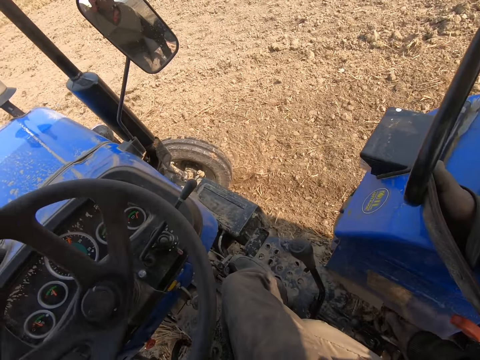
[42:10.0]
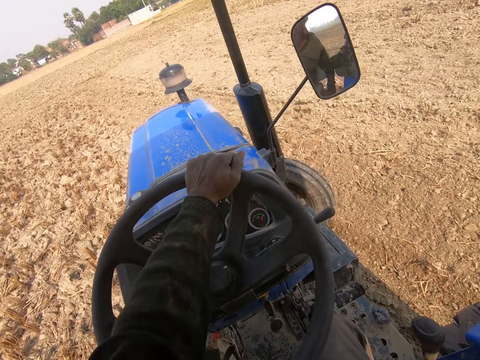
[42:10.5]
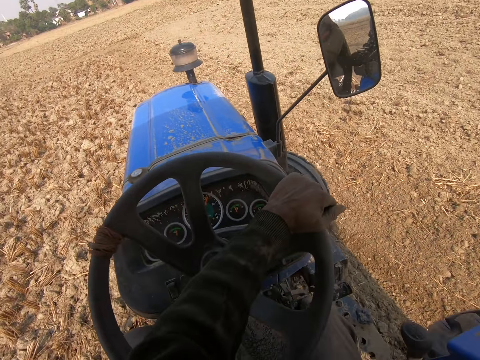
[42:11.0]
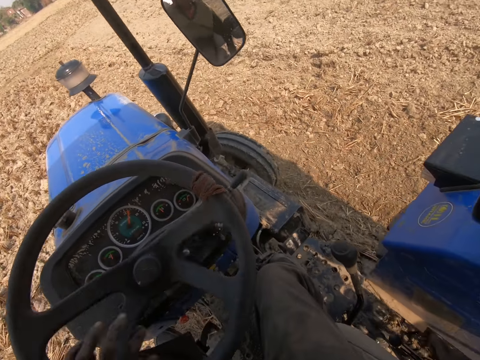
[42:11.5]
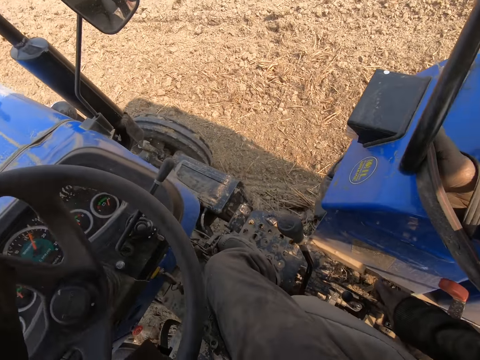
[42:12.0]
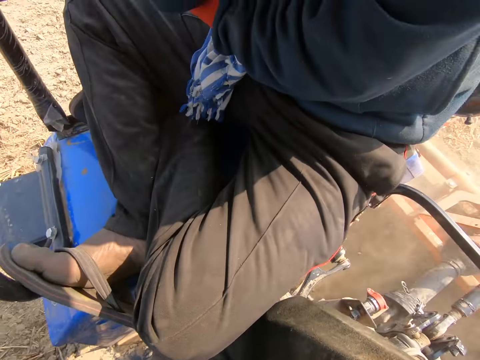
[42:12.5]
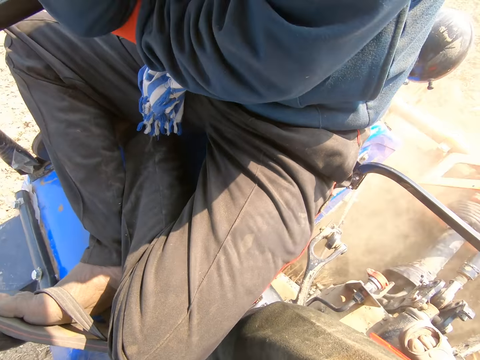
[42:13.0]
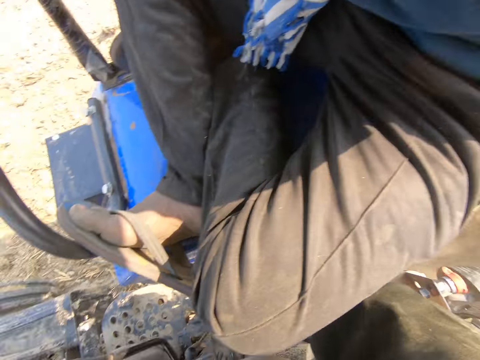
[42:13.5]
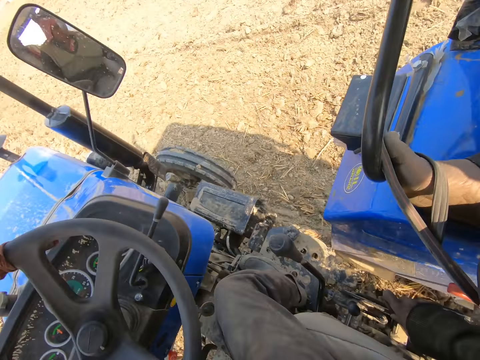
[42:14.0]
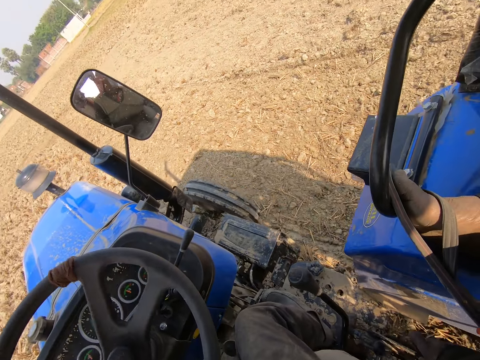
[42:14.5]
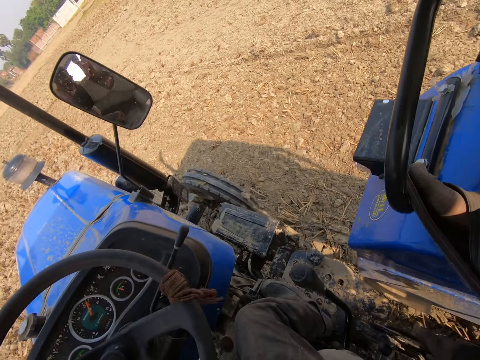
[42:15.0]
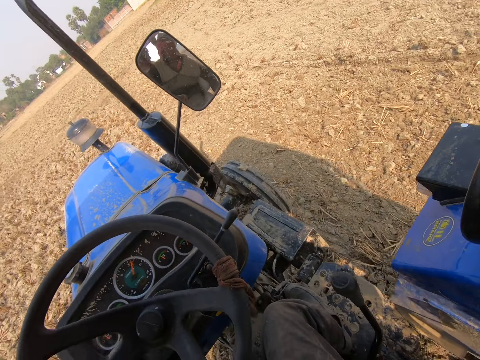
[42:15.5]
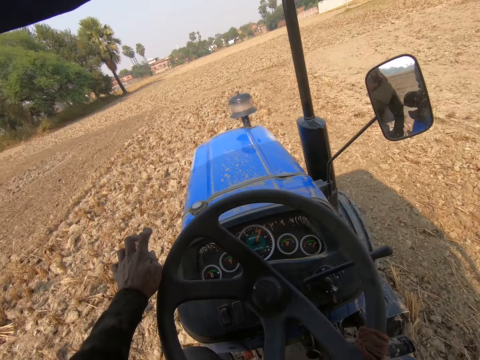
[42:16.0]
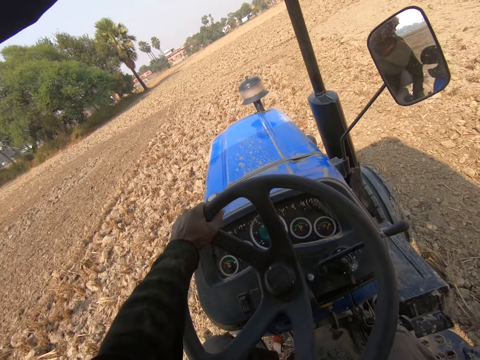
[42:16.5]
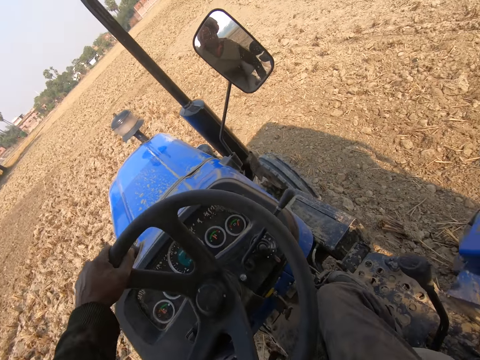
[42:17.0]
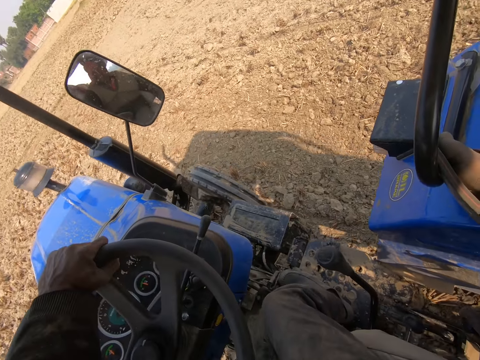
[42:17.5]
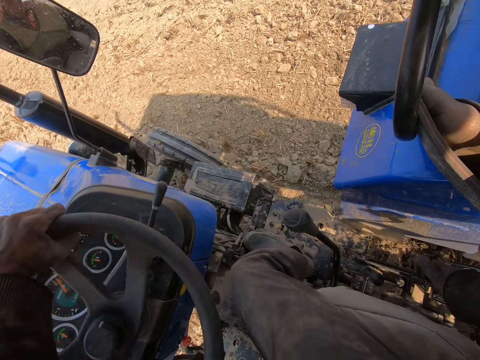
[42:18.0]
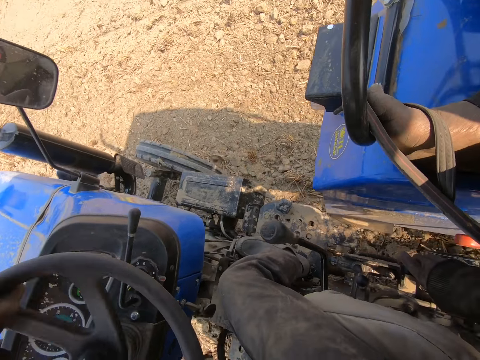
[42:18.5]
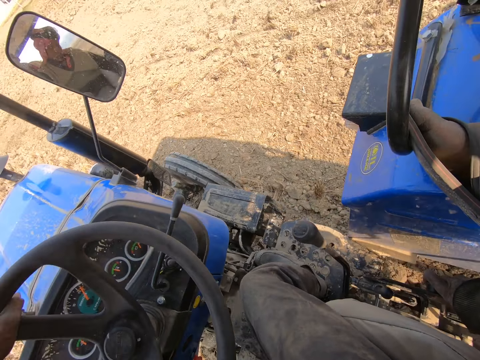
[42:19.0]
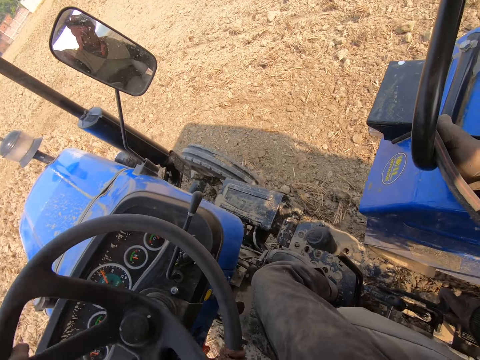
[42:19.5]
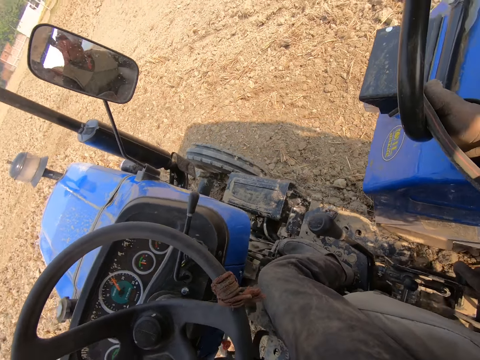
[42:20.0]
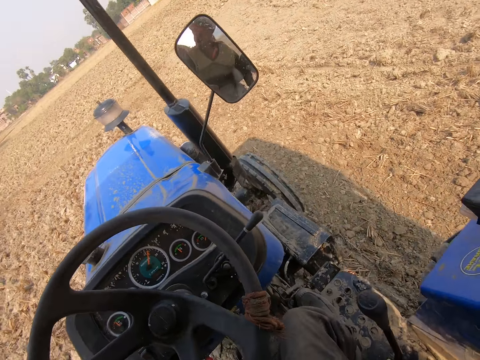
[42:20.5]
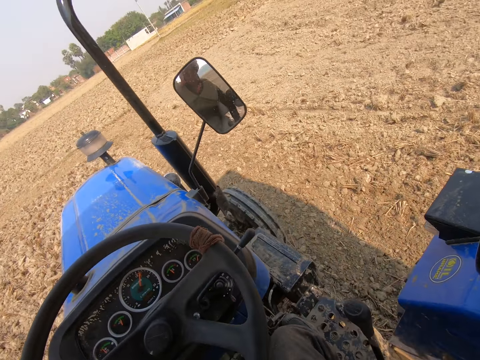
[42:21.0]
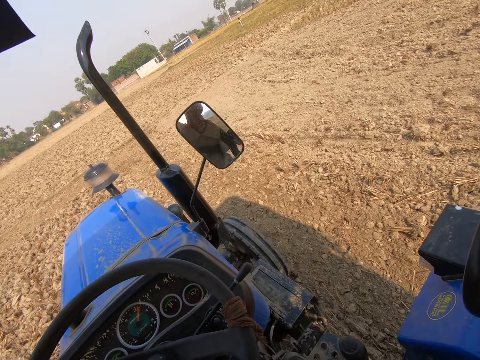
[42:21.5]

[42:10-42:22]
The camera wearer looks back. They drive the tractor.

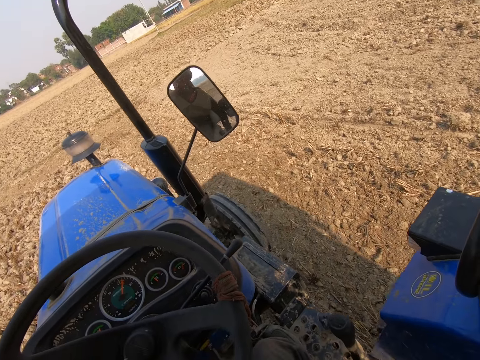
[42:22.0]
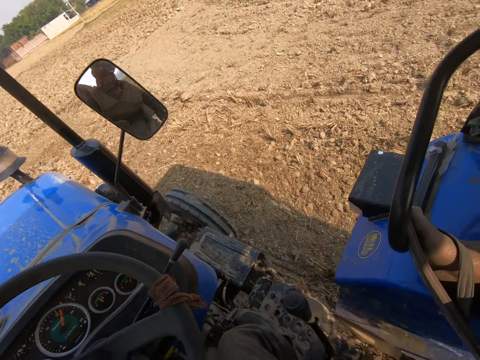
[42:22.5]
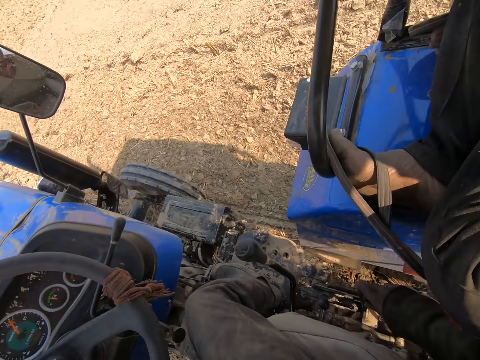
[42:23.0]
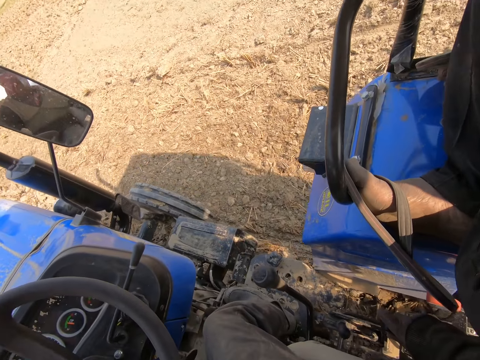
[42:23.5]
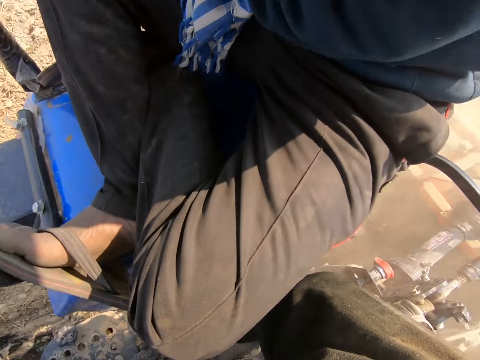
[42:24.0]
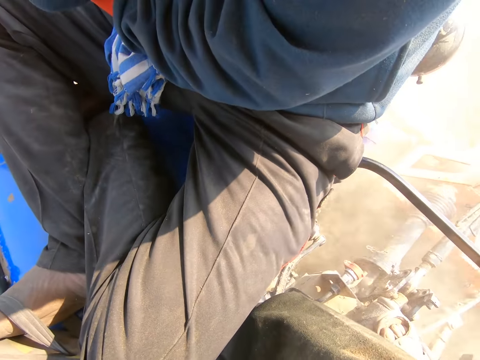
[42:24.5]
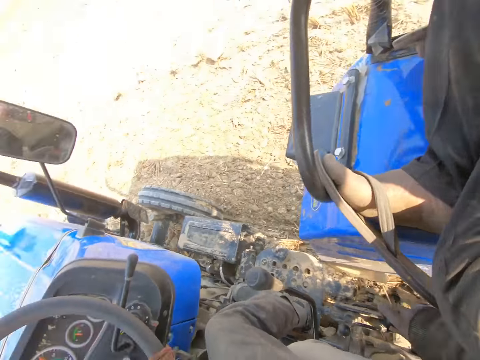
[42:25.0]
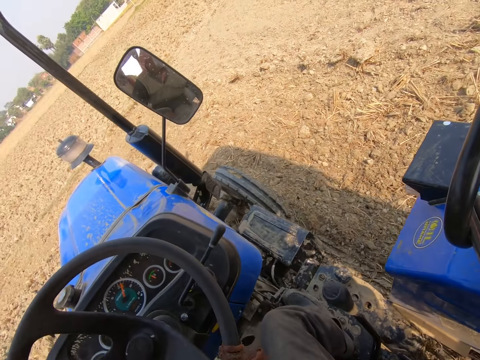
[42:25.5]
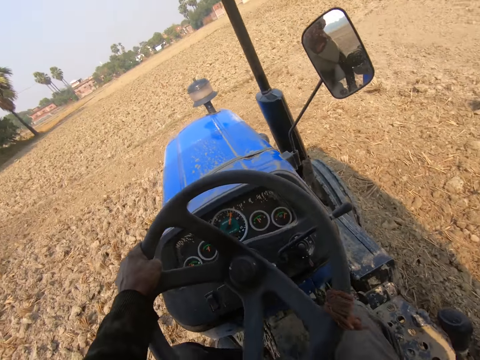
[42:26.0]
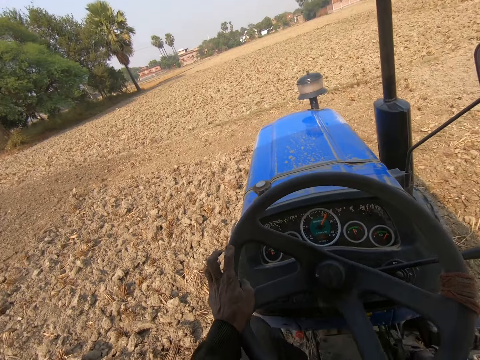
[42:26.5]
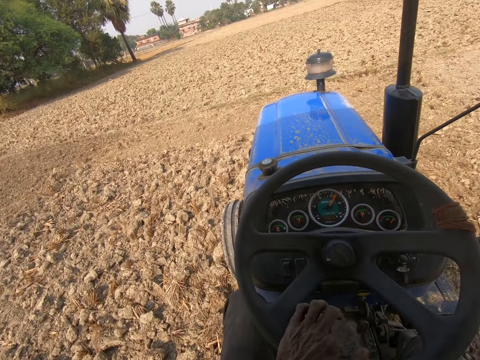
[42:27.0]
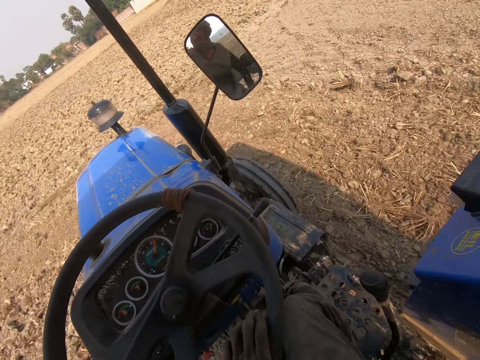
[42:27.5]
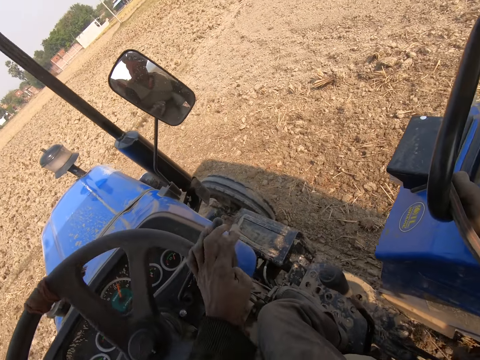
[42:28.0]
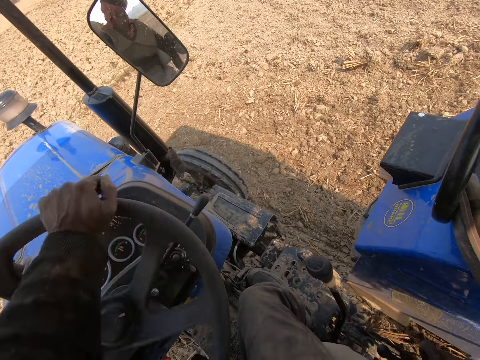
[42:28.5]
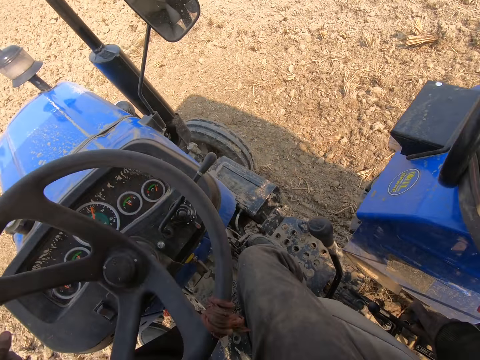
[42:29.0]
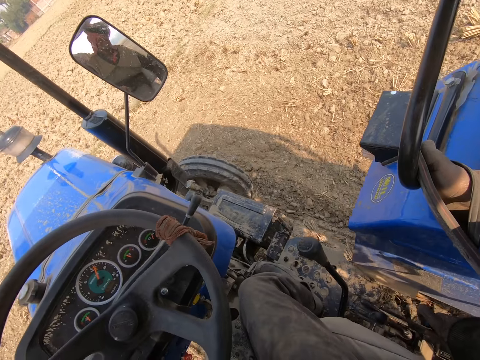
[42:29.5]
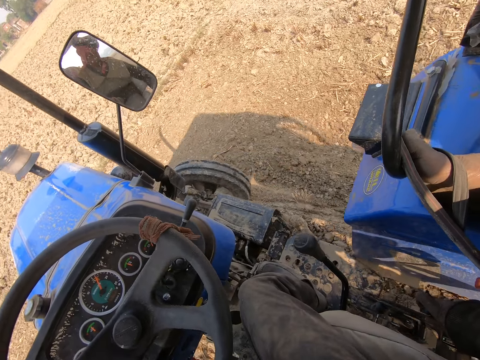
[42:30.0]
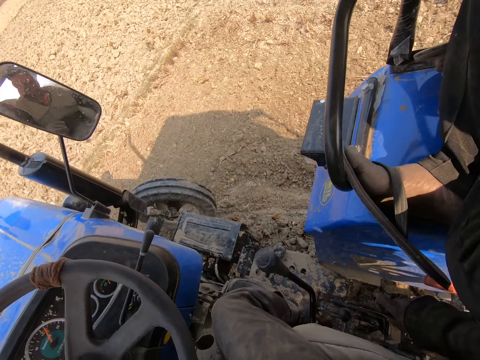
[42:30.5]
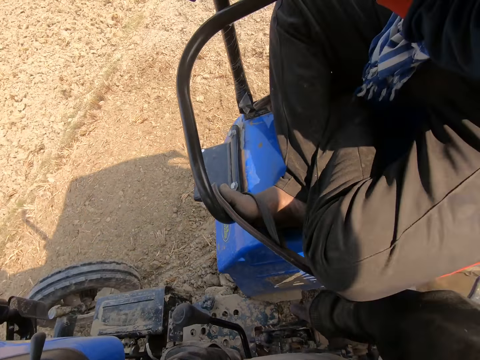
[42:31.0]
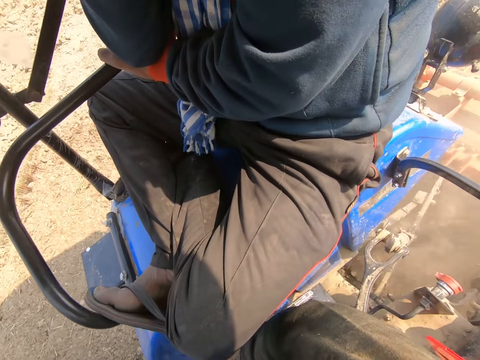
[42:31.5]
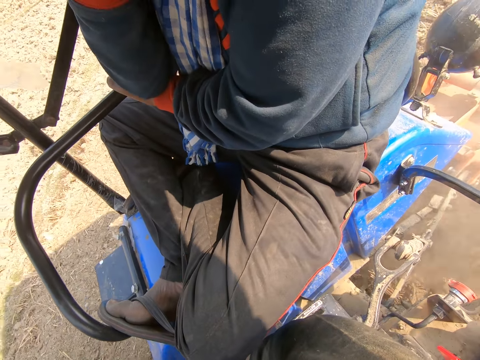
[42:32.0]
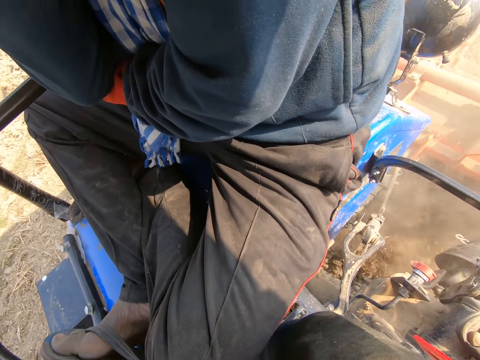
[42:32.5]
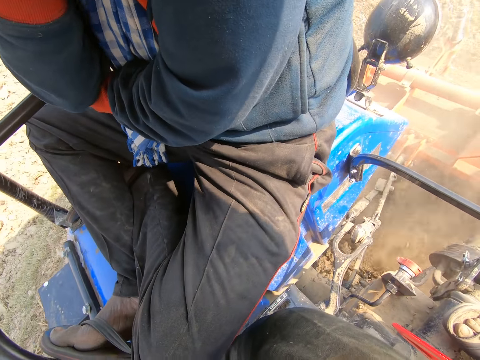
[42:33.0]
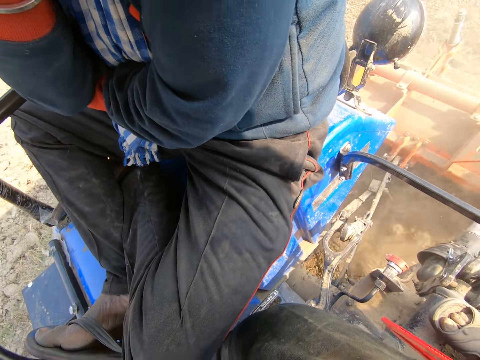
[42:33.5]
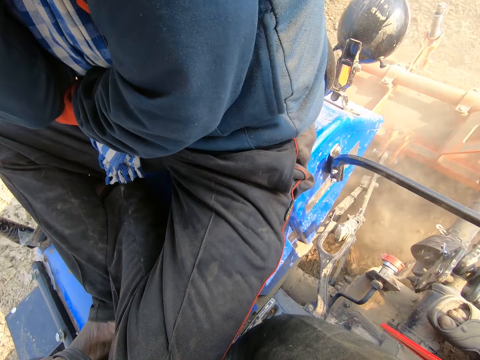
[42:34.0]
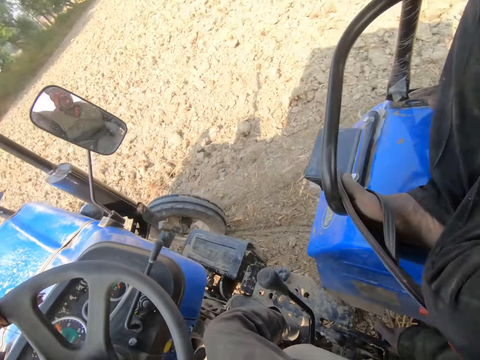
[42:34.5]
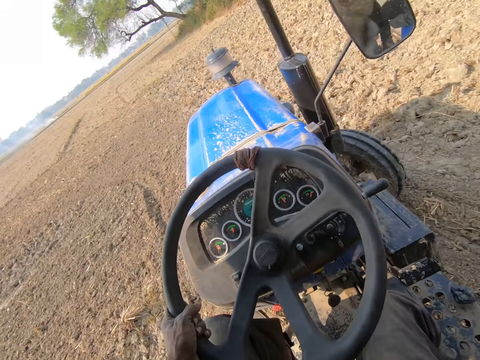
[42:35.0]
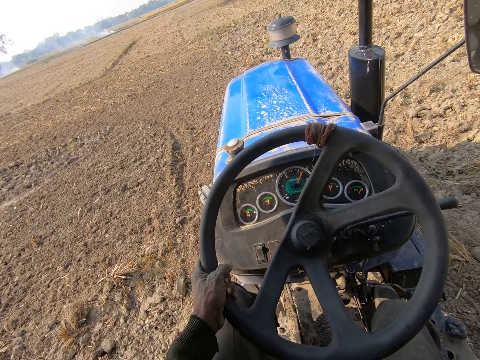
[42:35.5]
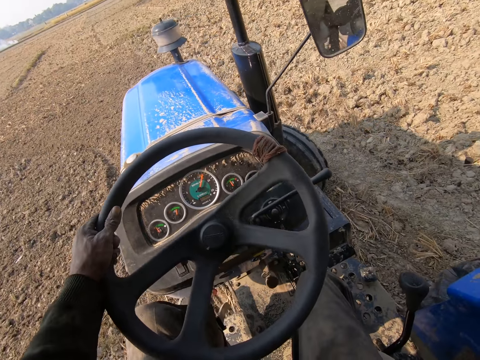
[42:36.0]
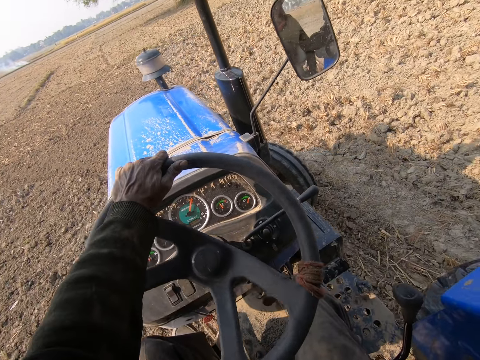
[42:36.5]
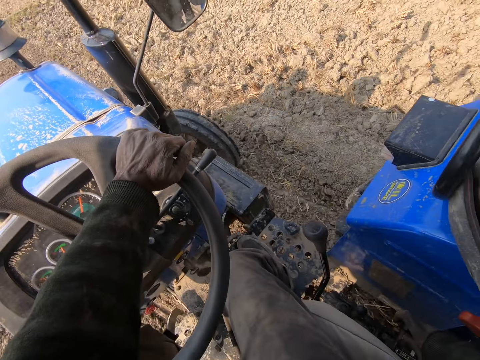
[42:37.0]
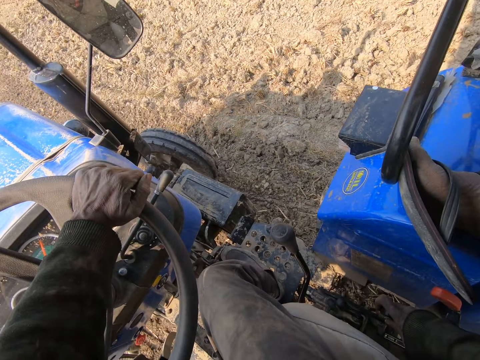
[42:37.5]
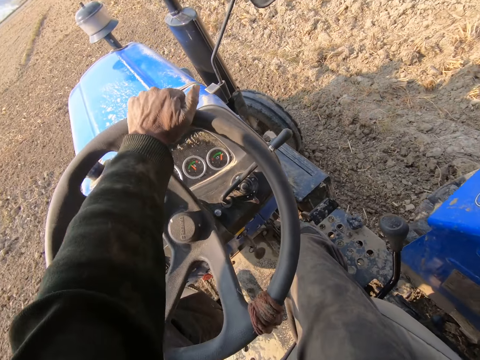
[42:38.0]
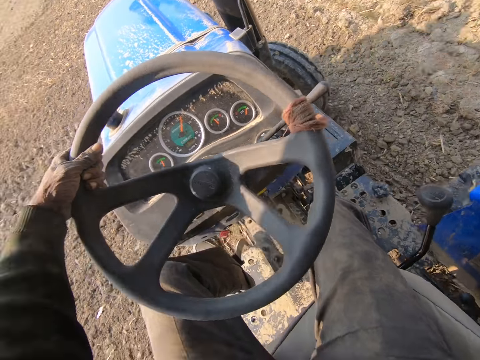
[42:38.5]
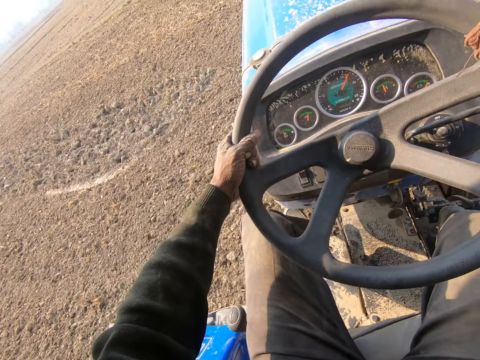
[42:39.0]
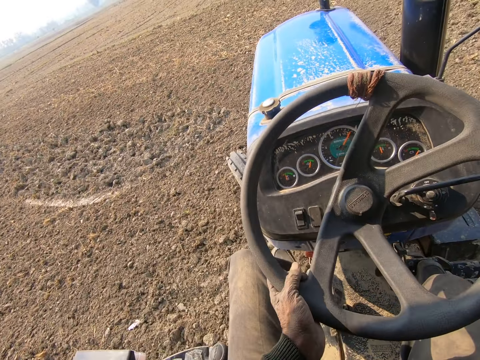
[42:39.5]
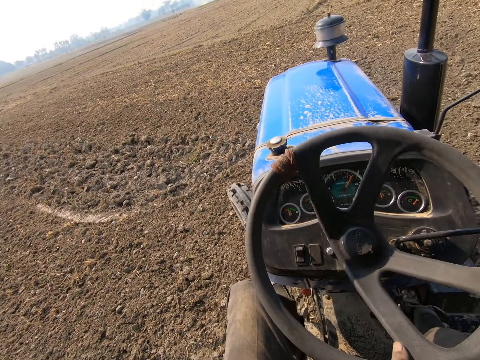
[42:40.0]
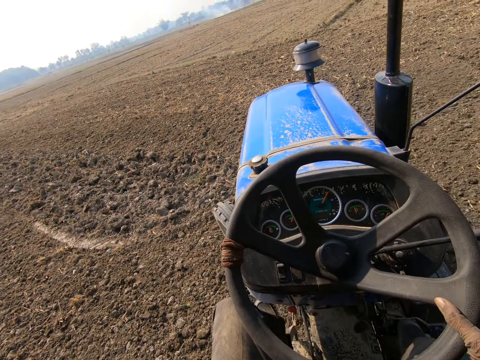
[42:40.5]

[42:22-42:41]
The camera wearer looks back. They drive the tractor. They look back. They drive the tractor.
